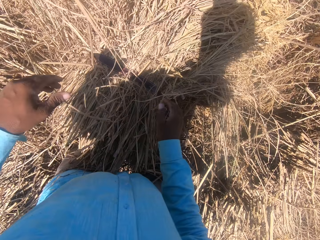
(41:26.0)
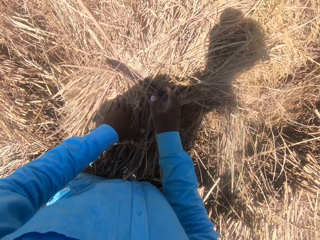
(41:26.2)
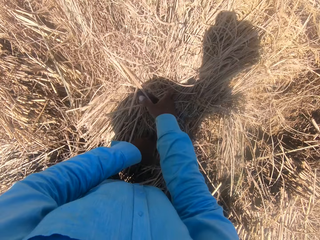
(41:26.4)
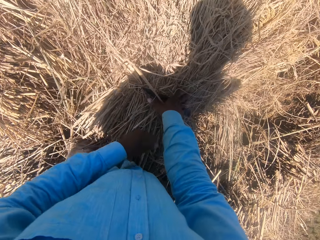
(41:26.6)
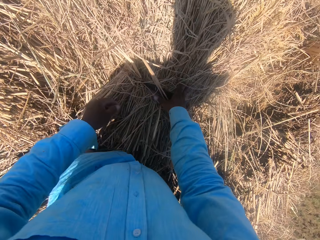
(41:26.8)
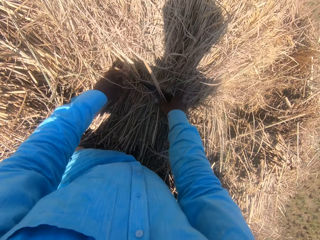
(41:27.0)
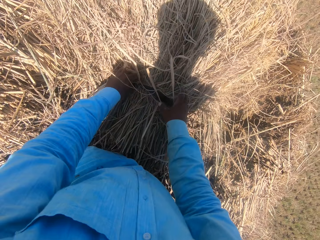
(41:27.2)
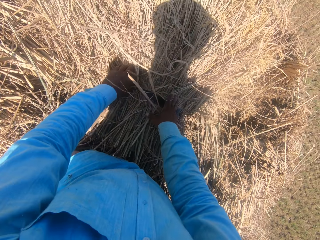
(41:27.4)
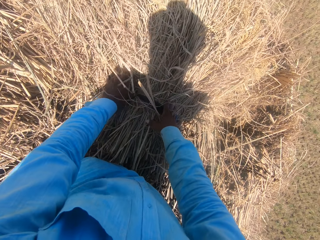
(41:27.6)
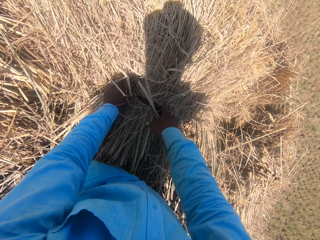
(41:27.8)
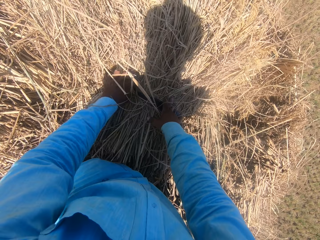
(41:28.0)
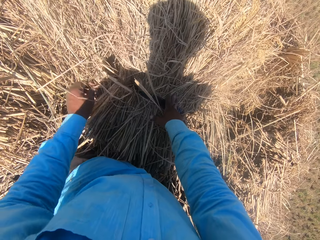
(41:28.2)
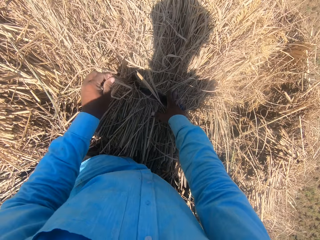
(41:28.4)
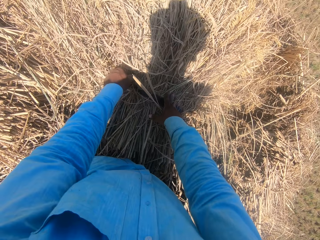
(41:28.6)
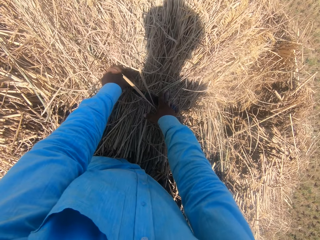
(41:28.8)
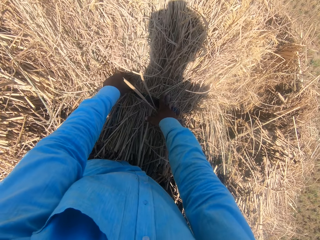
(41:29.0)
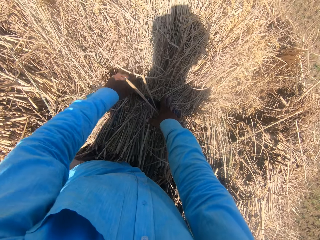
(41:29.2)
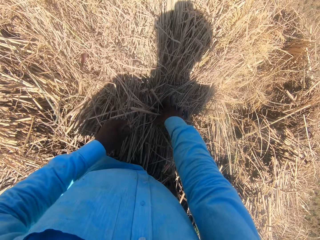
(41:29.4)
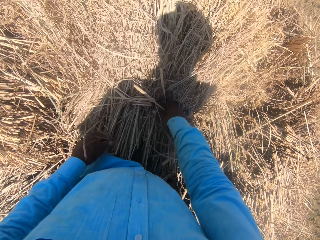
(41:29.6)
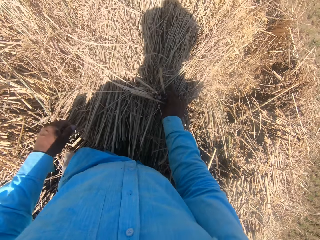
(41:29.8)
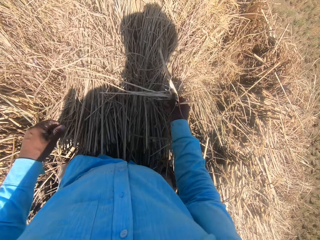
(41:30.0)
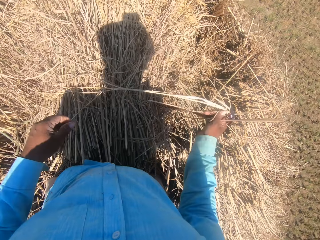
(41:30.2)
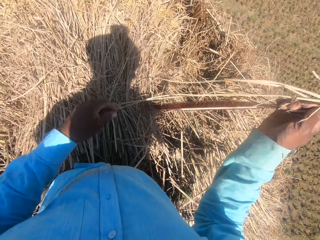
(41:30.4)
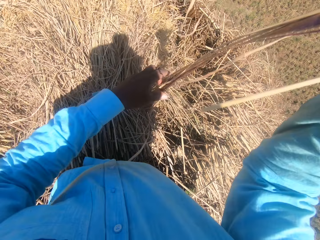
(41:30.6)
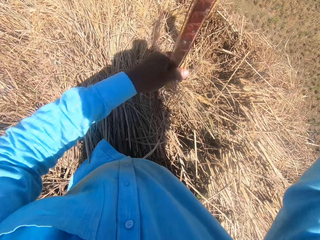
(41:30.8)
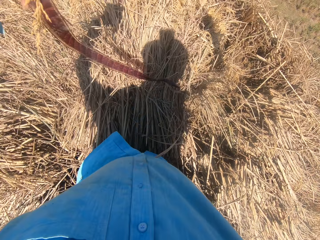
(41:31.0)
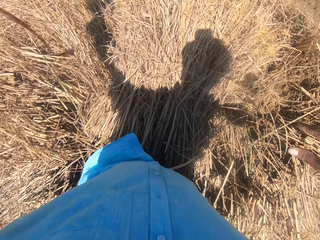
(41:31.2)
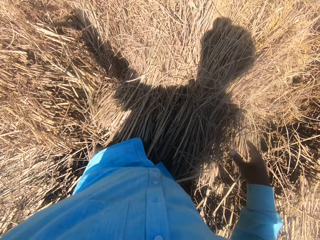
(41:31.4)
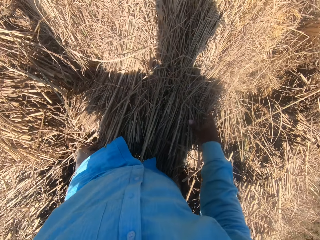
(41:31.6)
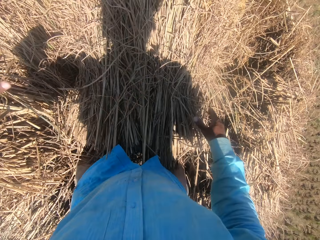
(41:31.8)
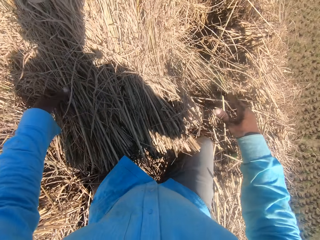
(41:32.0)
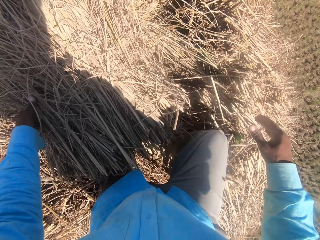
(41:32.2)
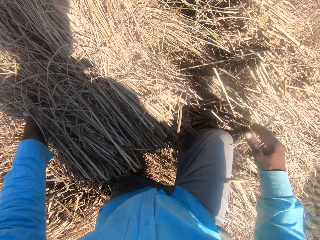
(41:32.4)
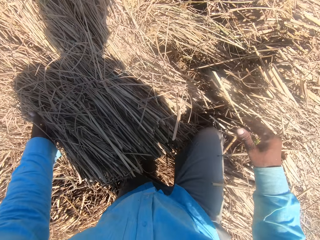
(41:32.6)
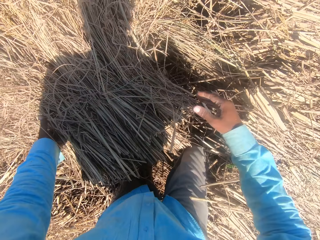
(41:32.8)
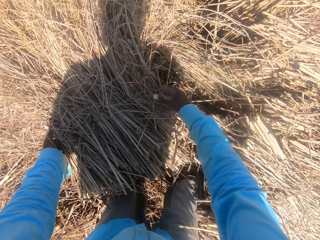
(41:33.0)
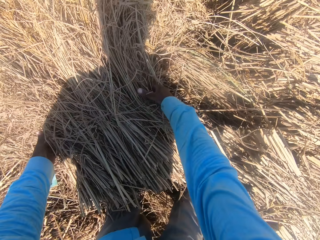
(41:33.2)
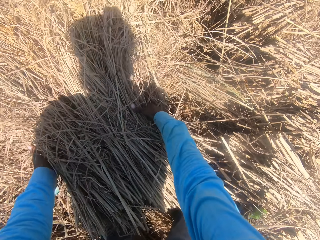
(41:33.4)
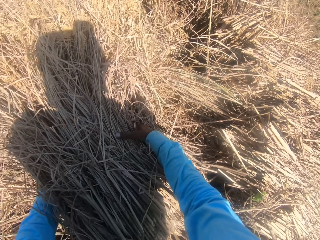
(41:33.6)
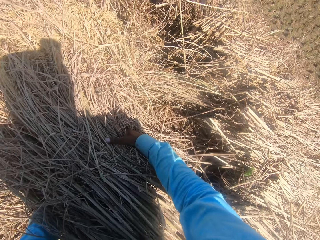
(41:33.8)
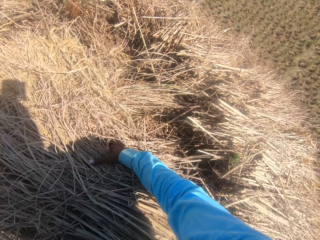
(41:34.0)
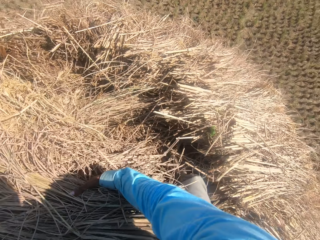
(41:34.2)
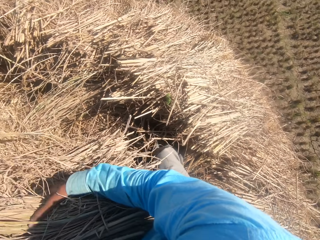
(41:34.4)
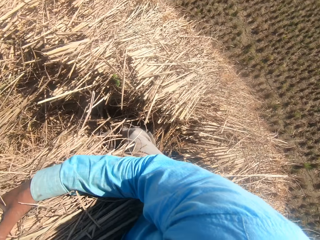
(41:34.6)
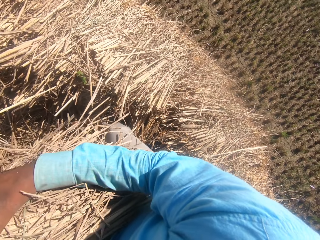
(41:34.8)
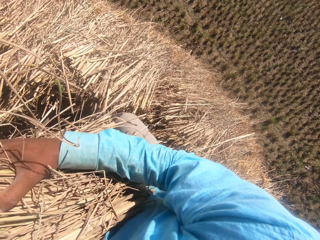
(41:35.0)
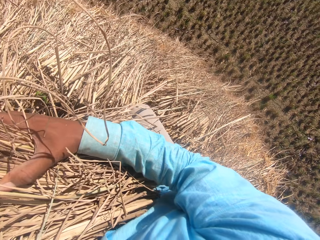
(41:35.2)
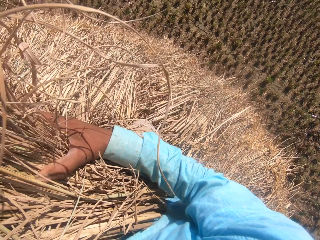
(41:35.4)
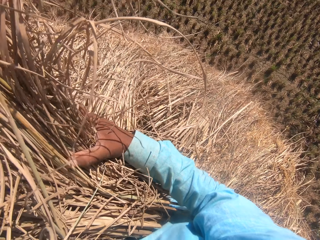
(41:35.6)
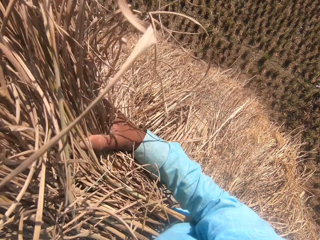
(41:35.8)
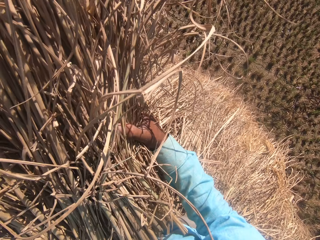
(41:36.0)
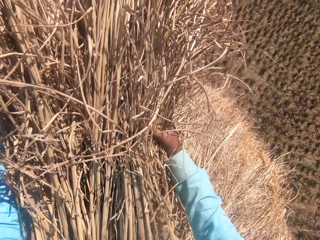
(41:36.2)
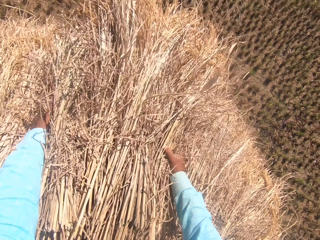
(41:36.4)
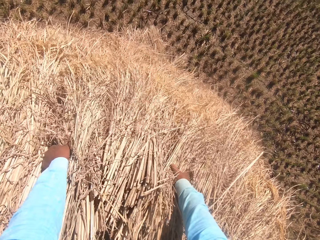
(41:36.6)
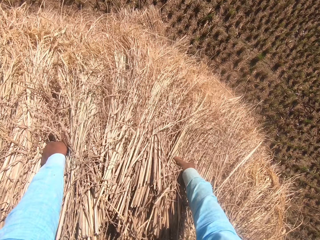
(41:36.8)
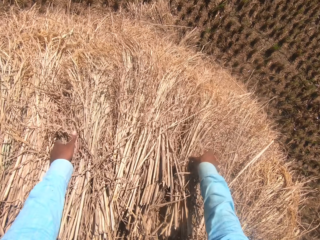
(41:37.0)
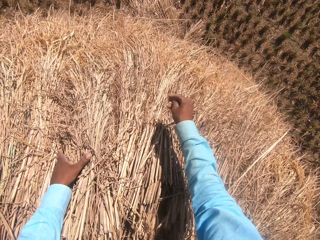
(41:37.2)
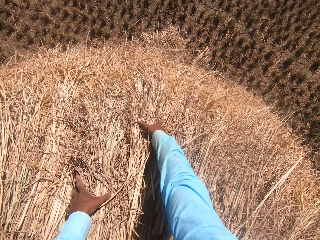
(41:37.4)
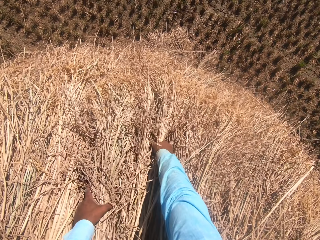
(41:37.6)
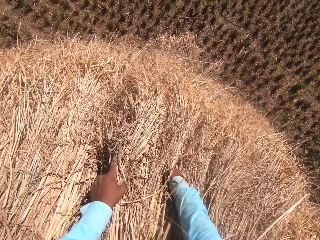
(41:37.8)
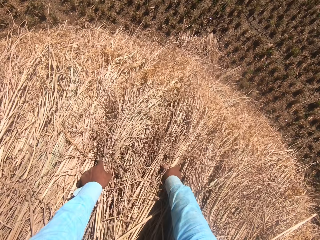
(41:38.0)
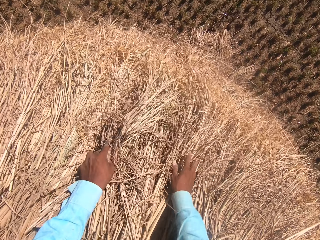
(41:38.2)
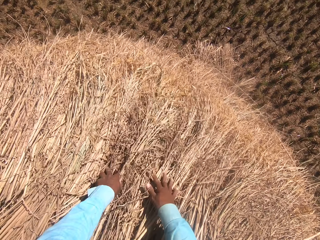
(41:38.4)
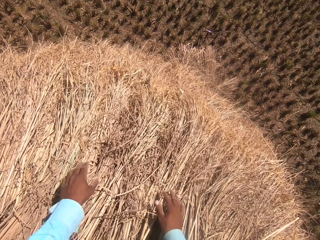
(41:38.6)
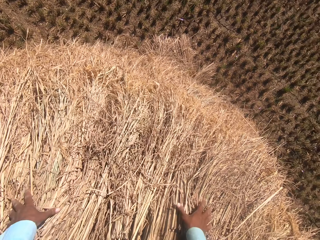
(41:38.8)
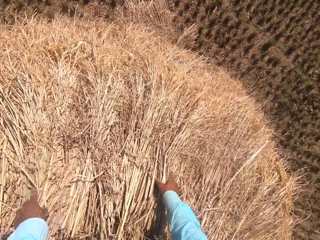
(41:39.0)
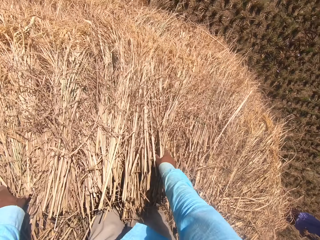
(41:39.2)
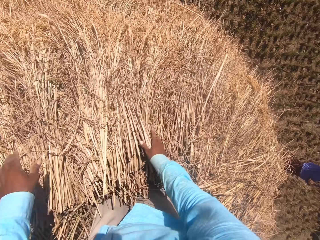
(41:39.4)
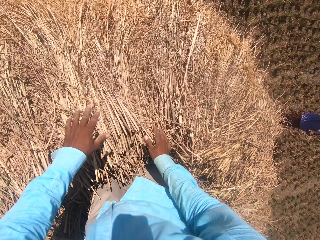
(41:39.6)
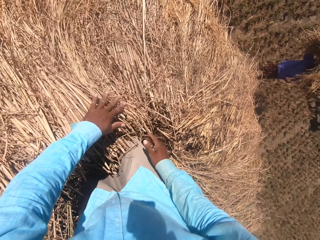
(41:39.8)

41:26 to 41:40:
The camera wearer adjusts the straw grass on the floor with his hands. He loosens the rope on the straw grass with his left hand. He moves the rope in his hands. He pulls the rope. He tosses the rope on the floor with his left hand. He moves the straw grass on the floor with his hands. He picks the grass. He spreads the grass.

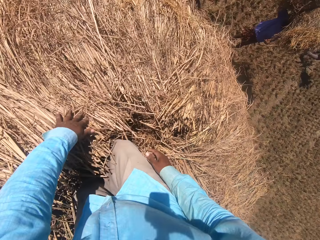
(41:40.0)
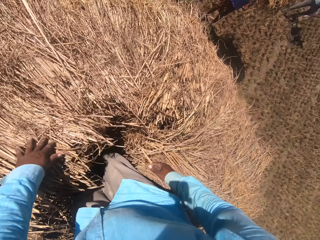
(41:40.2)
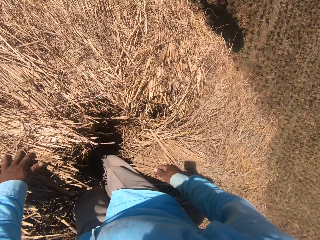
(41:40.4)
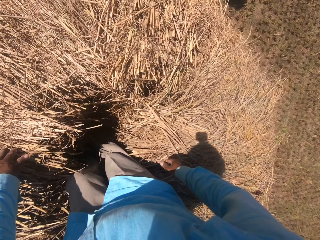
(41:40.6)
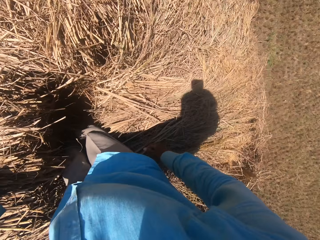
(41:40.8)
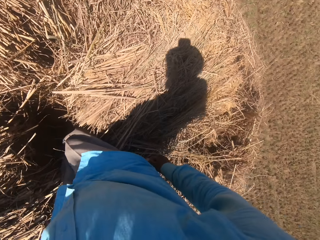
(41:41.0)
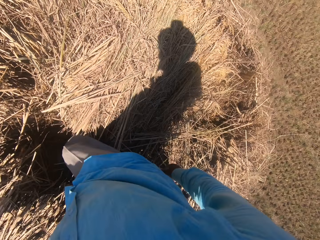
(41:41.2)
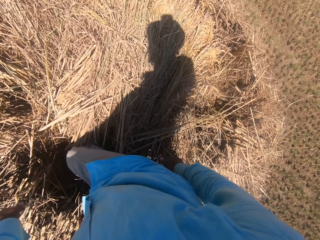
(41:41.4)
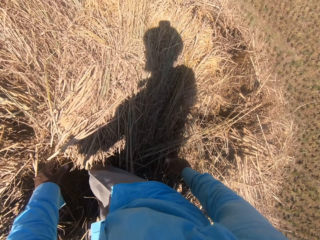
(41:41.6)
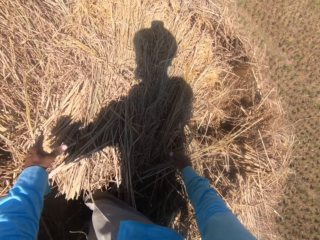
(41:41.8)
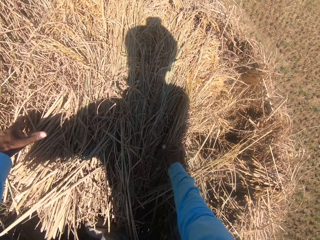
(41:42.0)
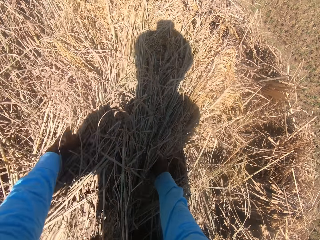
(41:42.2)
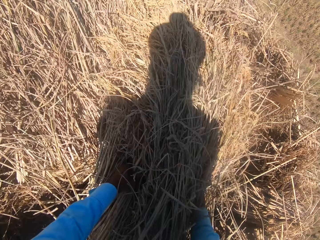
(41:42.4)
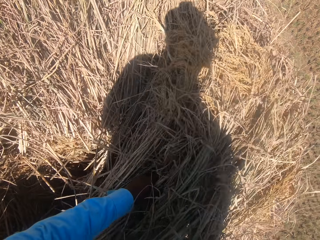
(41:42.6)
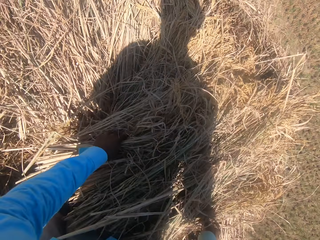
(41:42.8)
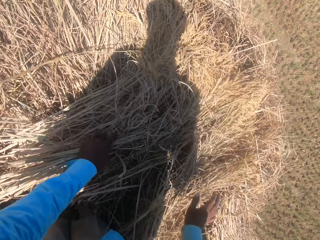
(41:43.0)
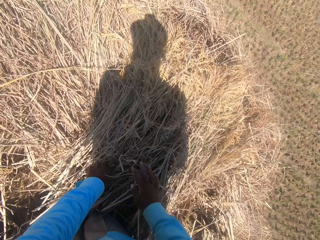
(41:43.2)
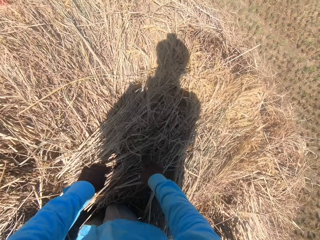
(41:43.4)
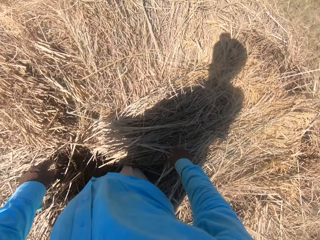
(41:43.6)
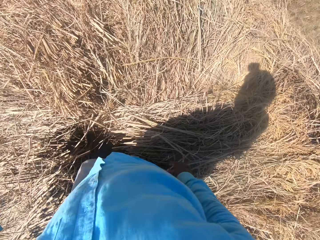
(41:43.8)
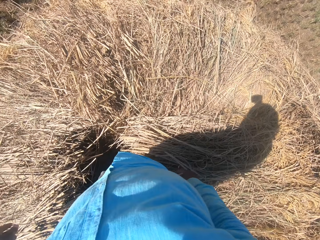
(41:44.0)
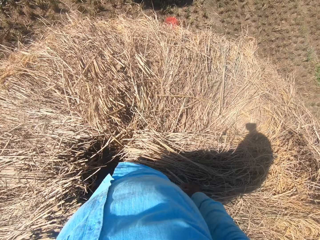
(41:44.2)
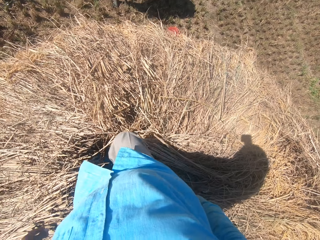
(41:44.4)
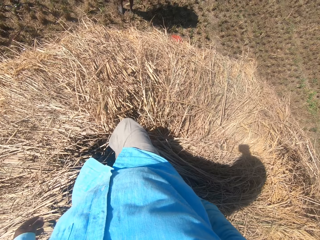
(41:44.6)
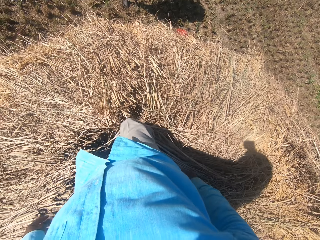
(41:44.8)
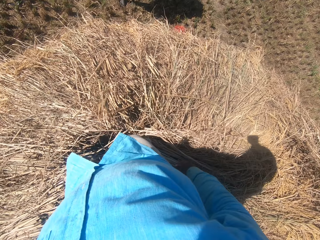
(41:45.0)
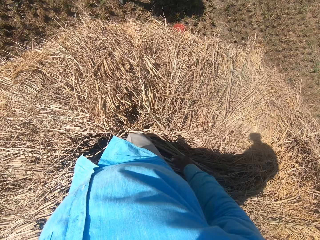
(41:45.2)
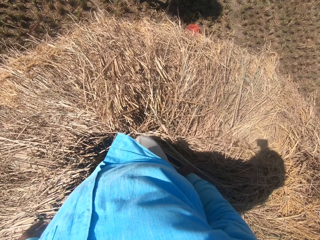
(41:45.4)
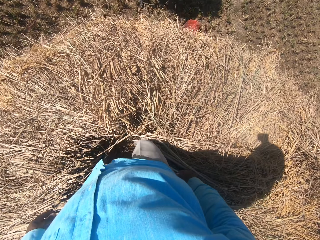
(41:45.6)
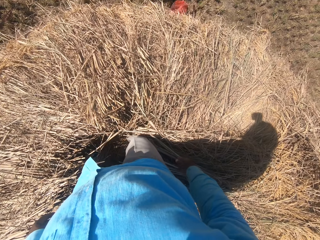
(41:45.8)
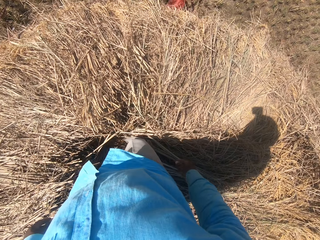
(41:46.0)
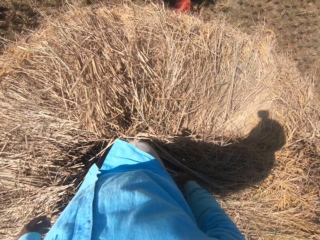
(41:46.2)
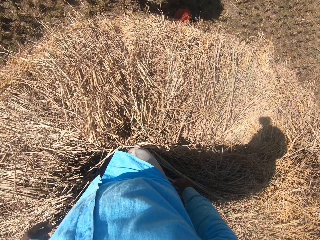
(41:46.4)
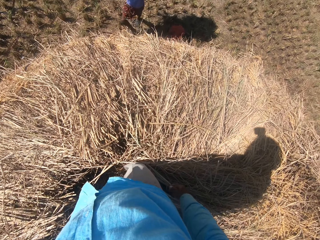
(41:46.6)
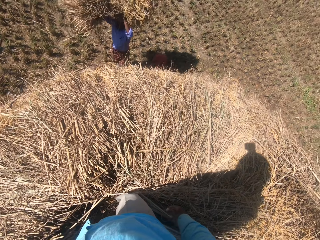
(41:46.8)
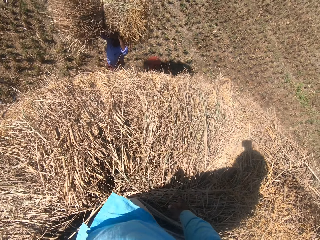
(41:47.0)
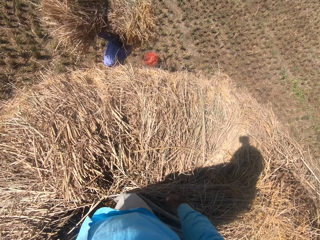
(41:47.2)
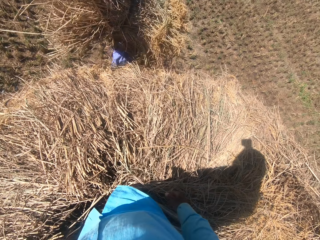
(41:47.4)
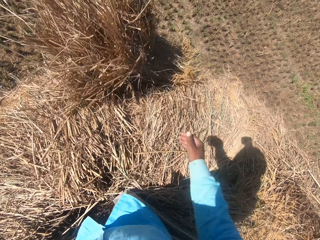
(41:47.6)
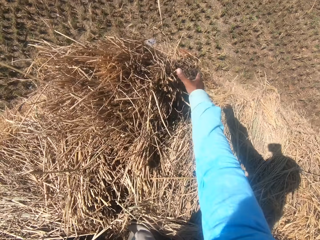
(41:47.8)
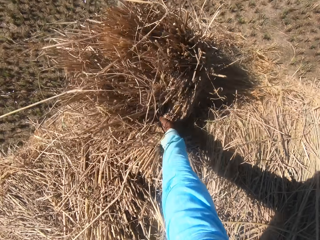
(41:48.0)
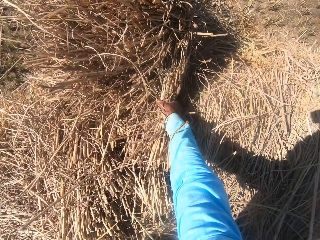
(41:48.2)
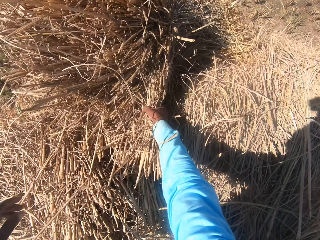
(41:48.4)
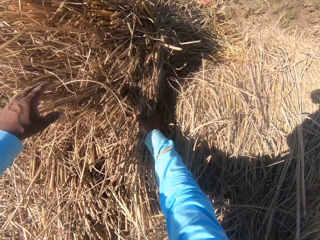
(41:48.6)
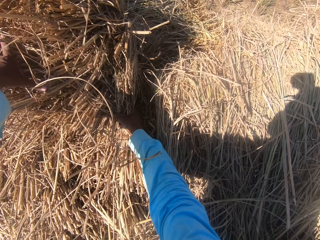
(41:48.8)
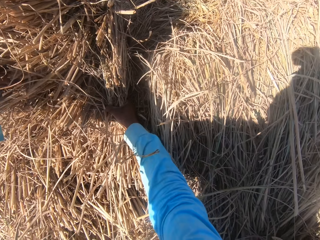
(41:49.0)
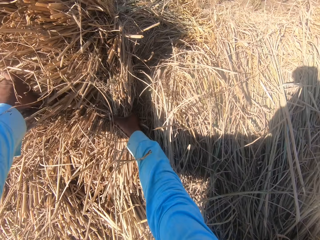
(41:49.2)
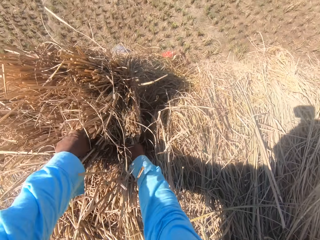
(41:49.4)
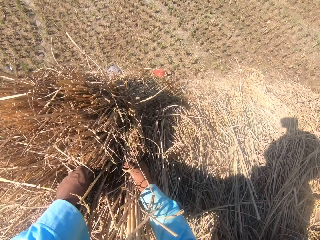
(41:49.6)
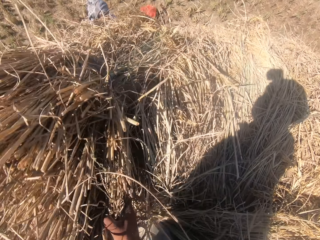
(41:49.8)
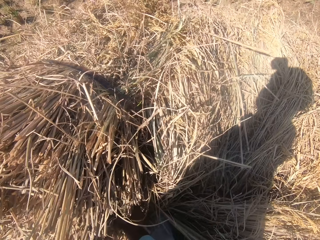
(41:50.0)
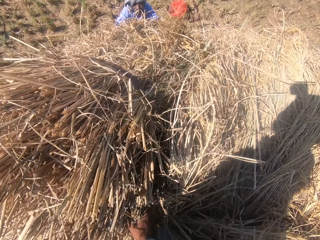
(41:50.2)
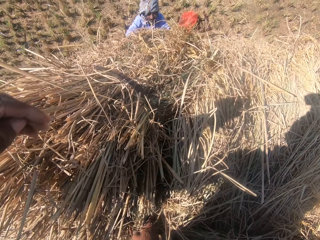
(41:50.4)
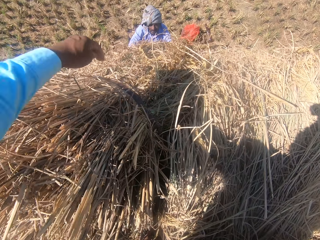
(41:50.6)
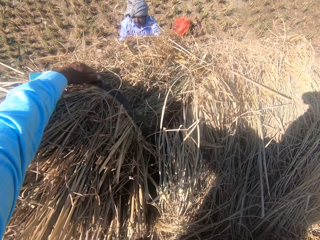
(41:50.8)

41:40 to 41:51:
The camera wearer turns around. They spread the grass. They walk on the grass. They pull the grass.
